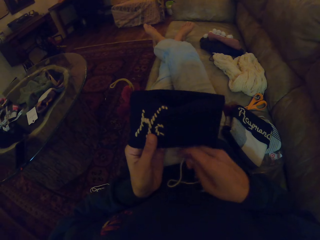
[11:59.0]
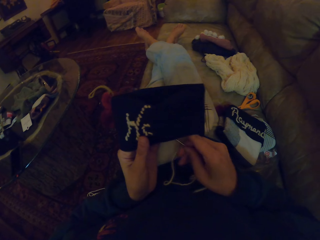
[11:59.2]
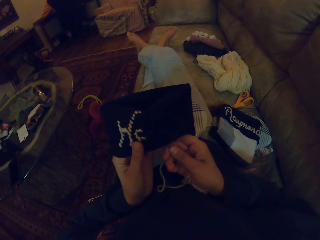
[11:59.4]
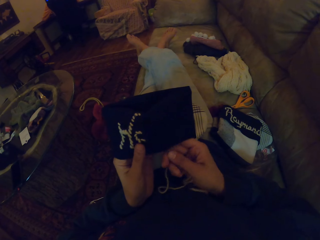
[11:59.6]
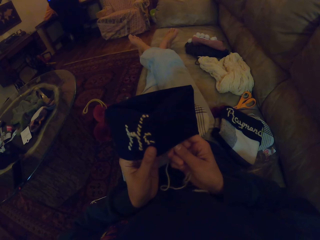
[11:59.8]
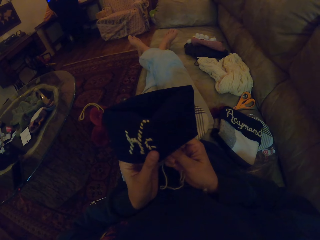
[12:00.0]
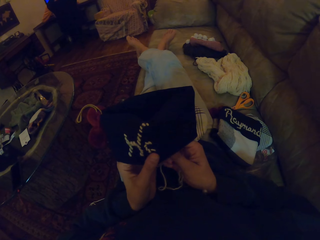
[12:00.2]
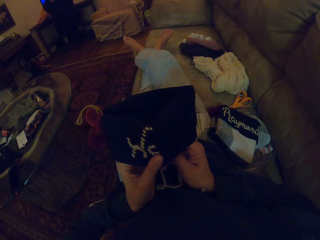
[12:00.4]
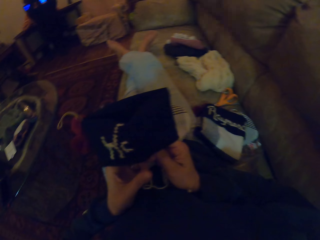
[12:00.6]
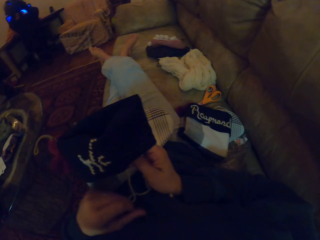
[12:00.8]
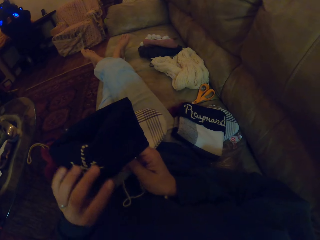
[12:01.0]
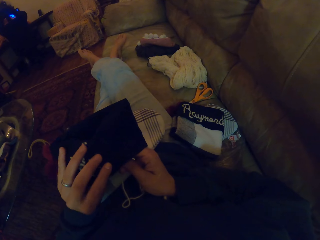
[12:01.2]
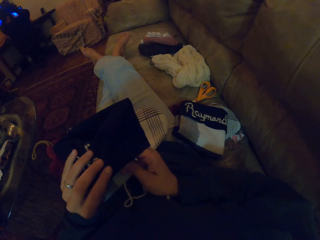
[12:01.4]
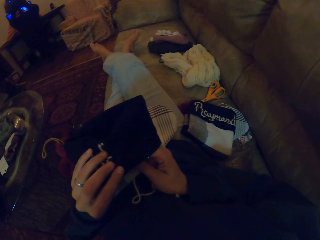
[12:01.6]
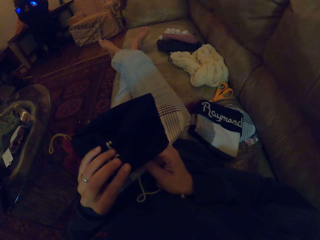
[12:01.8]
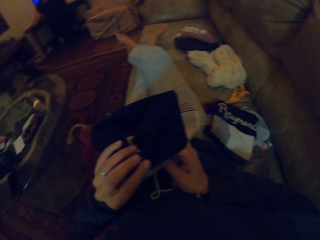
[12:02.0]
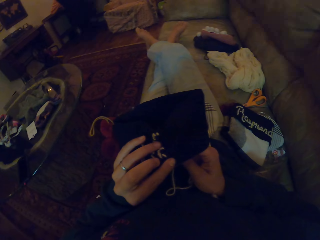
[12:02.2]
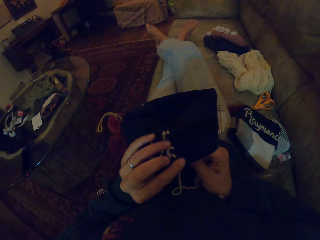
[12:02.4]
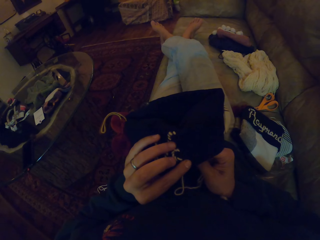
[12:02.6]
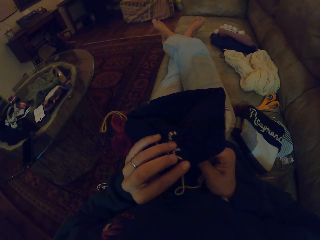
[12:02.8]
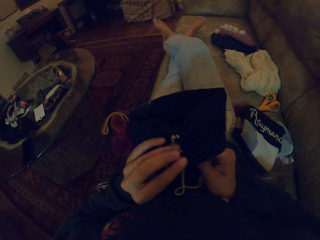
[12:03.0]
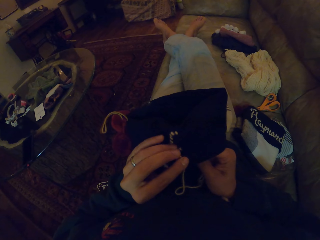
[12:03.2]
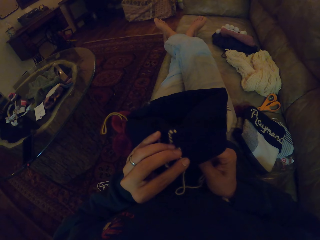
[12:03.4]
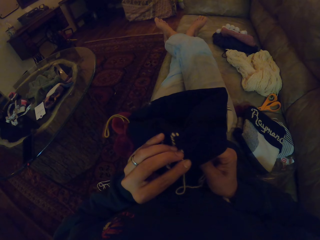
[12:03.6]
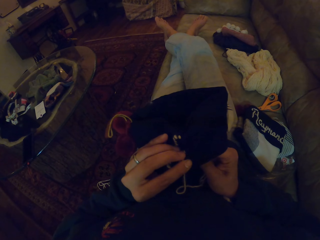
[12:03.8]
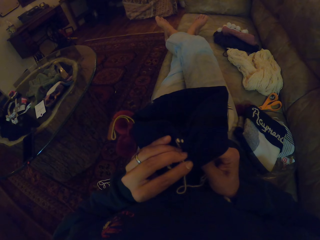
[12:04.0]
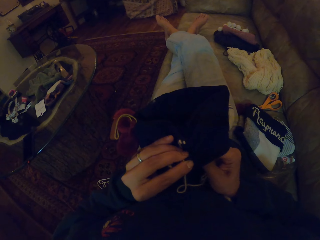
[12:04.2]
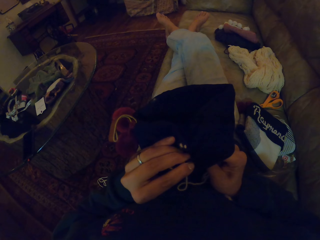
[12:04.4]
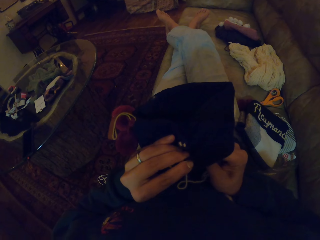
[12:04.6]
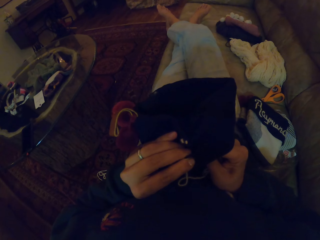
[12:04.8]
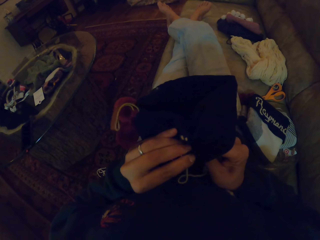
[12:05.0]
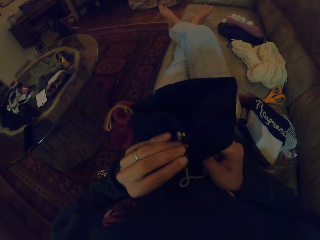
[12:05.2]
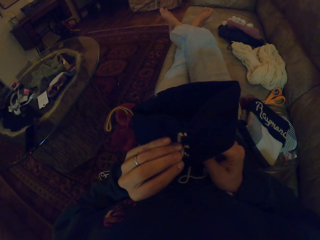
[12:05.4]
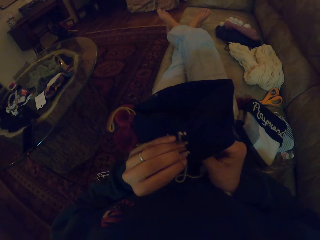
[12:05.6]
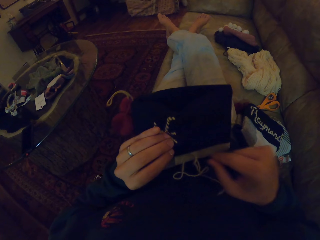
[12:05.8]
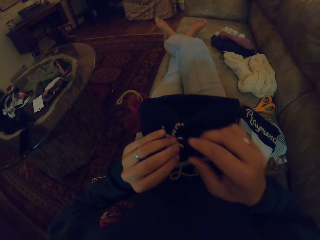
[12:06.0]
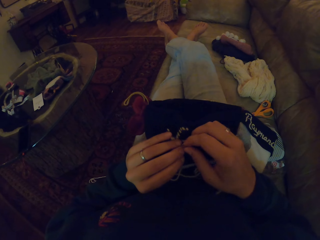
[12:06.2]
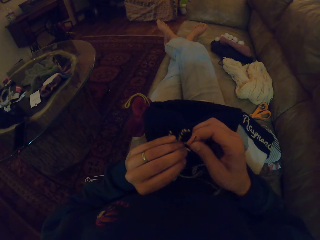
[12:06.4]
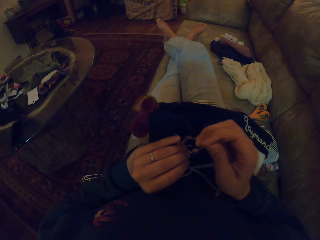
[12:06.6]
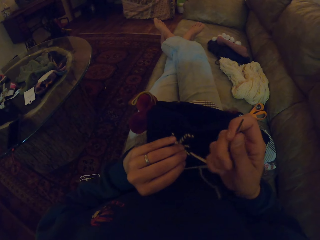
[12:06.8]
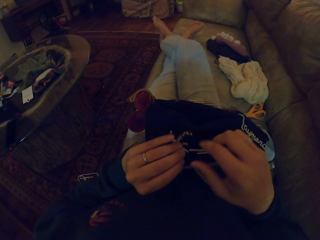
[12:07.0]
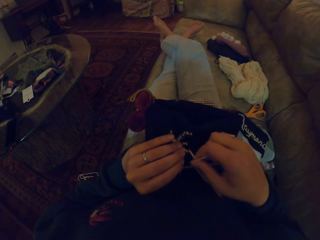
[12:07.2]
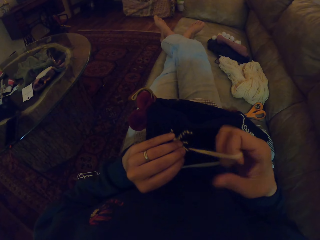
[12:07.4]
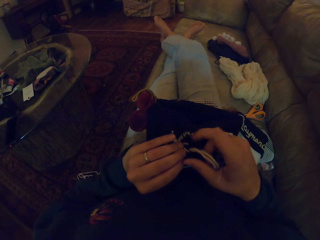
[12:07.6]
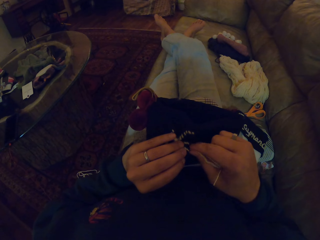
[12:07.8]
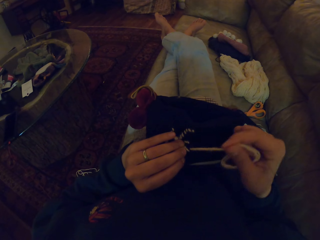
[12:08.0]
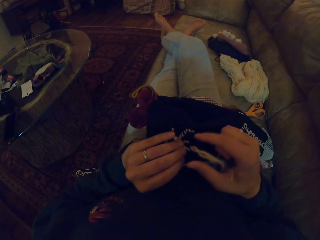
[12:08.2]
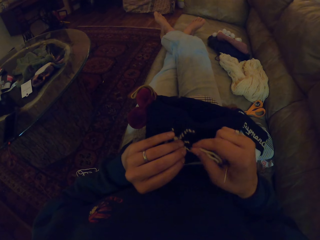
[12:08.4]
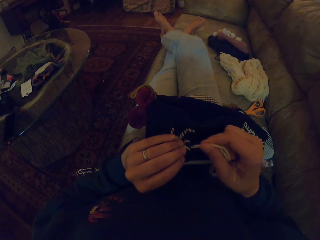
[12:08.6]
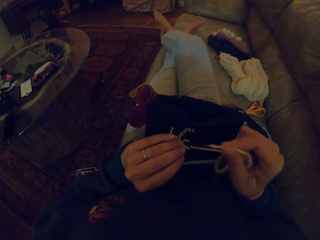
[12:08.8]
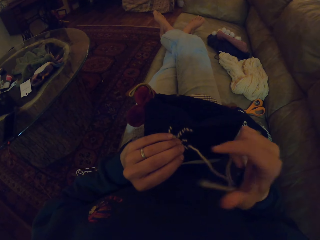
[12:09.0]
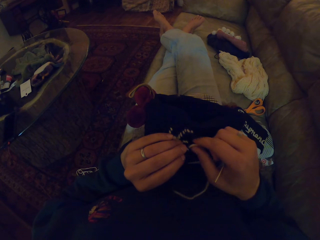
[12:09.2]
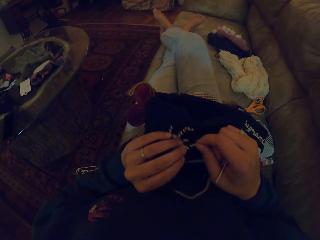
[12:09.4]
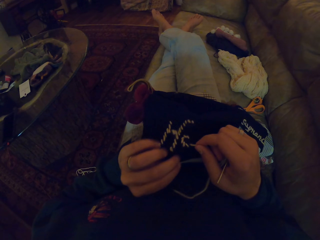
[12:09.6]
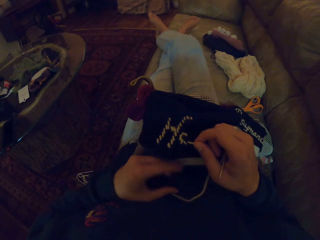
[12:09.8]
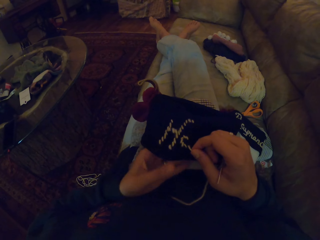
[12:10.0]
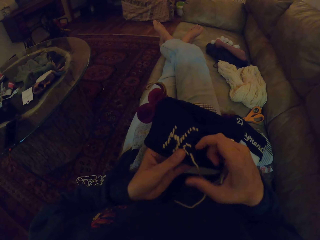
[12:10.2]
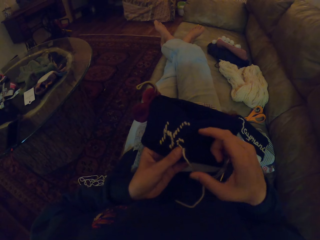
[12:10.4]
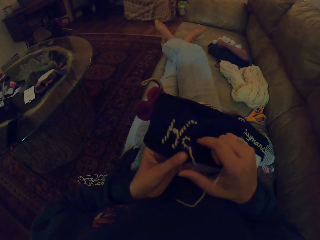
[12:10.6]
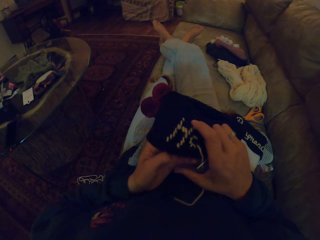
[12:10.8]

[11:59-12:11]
The camera wearer looks at the piece of cloth. They sew the crochet.

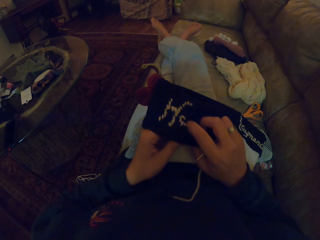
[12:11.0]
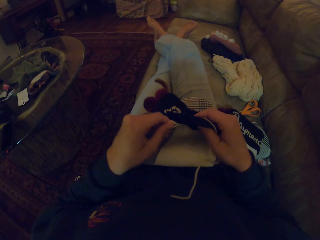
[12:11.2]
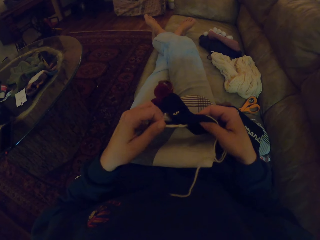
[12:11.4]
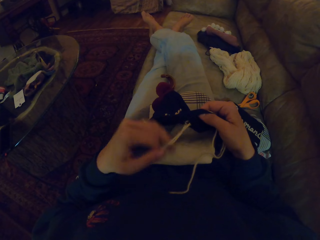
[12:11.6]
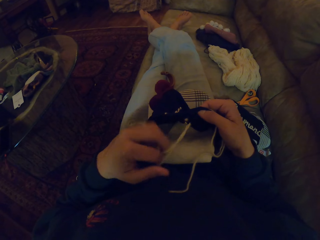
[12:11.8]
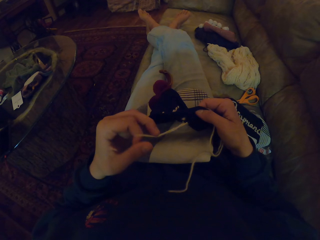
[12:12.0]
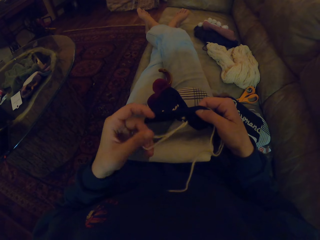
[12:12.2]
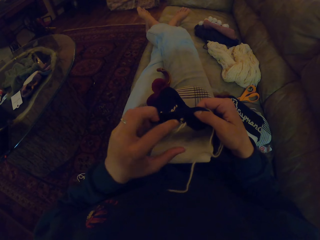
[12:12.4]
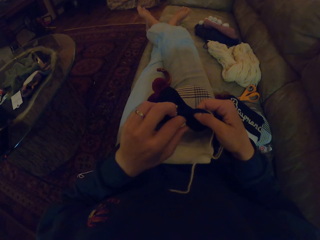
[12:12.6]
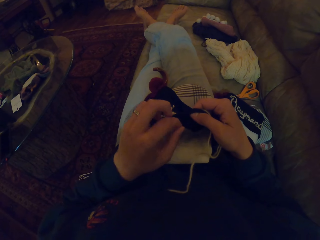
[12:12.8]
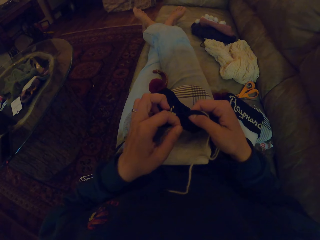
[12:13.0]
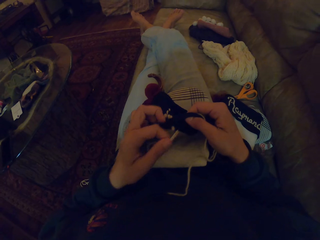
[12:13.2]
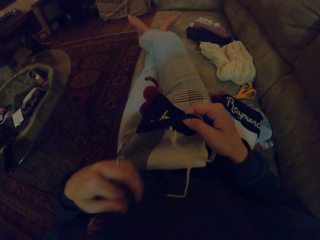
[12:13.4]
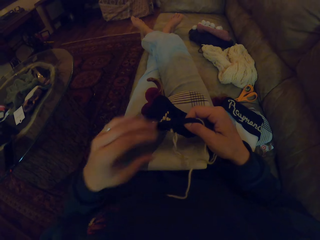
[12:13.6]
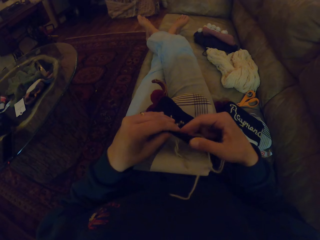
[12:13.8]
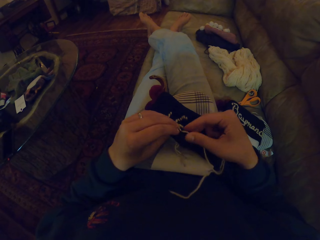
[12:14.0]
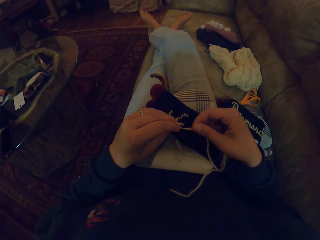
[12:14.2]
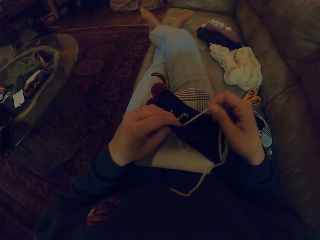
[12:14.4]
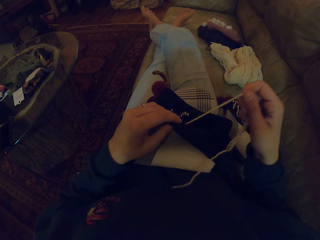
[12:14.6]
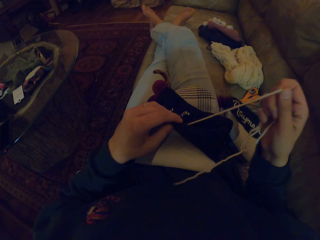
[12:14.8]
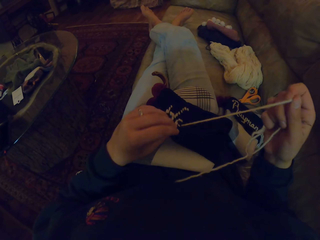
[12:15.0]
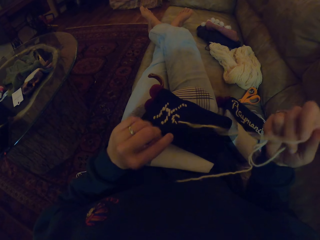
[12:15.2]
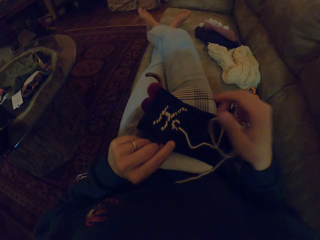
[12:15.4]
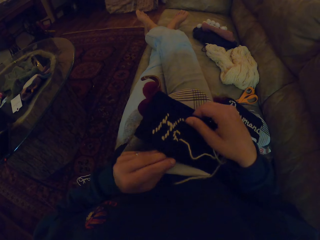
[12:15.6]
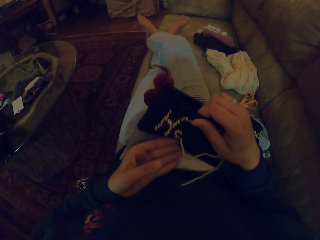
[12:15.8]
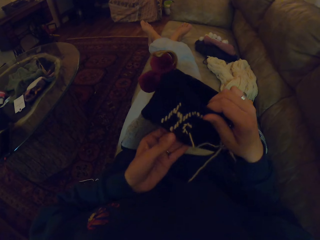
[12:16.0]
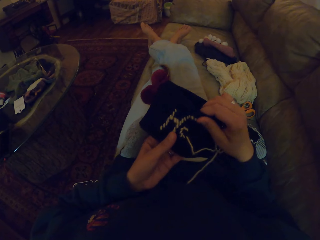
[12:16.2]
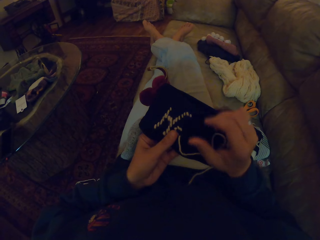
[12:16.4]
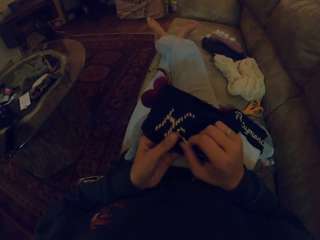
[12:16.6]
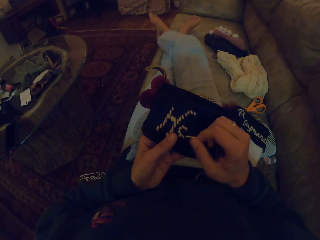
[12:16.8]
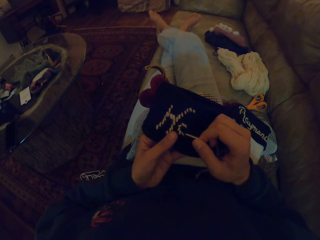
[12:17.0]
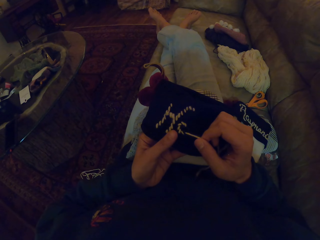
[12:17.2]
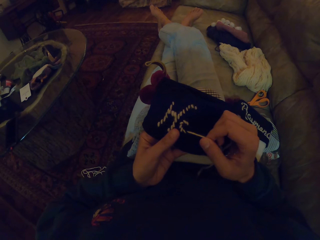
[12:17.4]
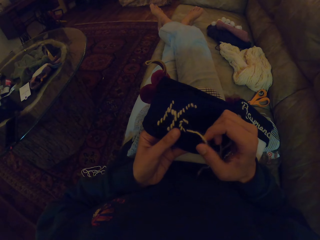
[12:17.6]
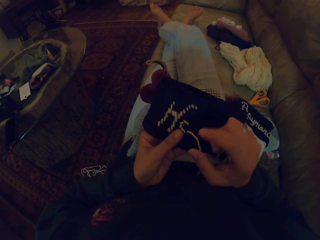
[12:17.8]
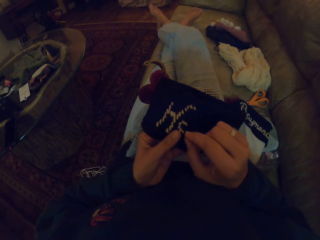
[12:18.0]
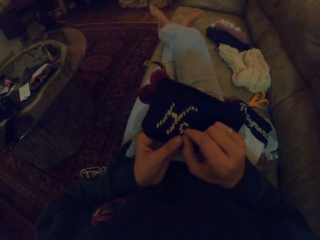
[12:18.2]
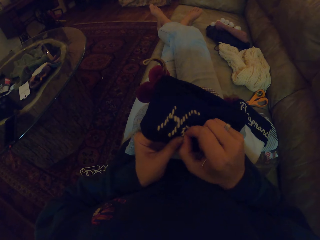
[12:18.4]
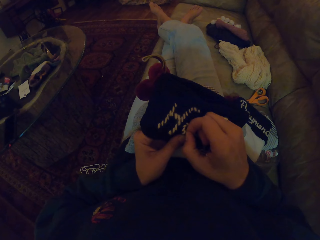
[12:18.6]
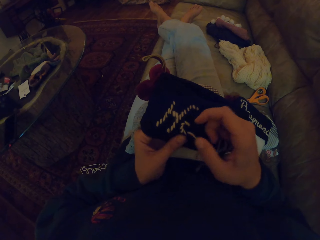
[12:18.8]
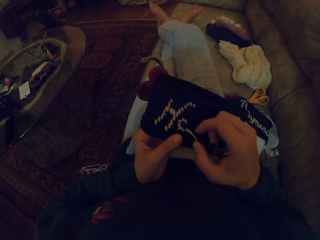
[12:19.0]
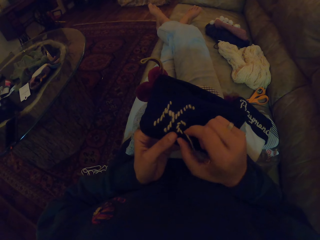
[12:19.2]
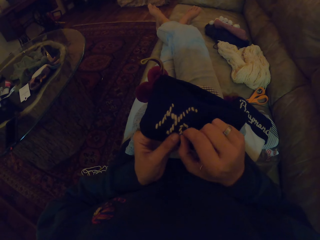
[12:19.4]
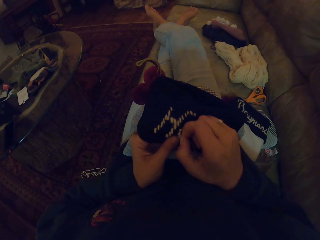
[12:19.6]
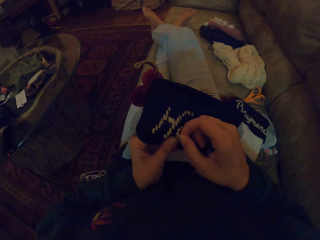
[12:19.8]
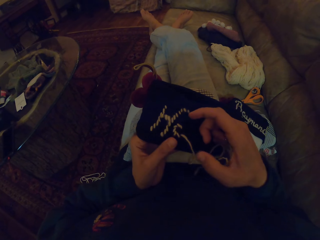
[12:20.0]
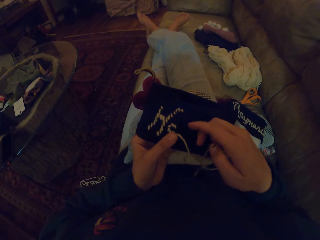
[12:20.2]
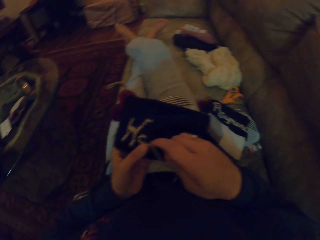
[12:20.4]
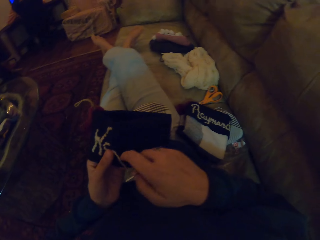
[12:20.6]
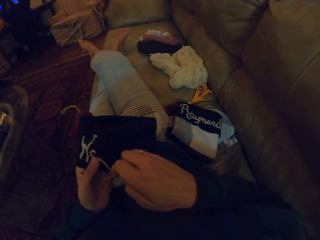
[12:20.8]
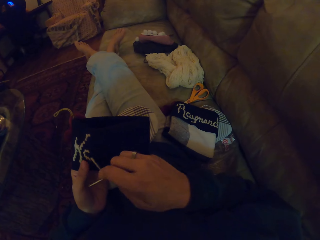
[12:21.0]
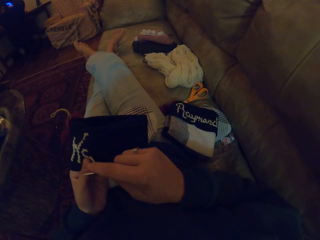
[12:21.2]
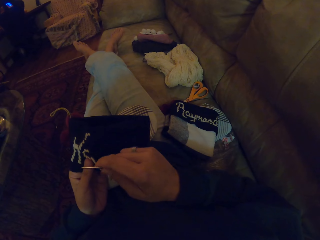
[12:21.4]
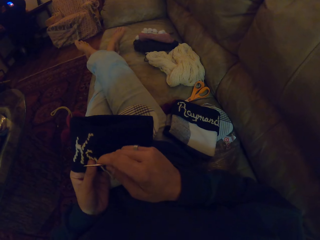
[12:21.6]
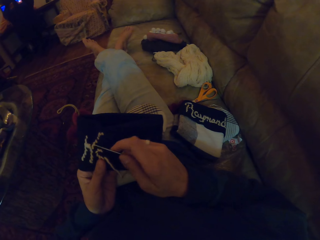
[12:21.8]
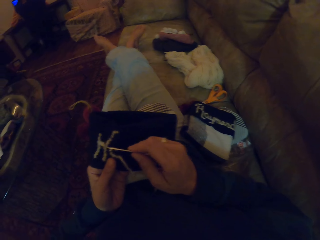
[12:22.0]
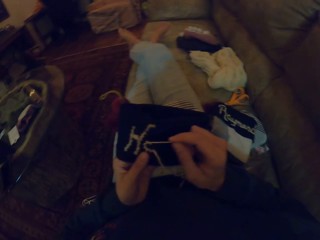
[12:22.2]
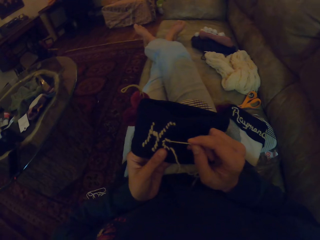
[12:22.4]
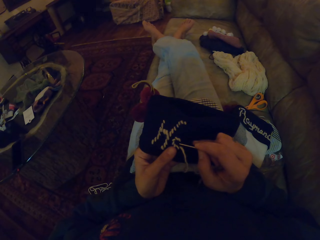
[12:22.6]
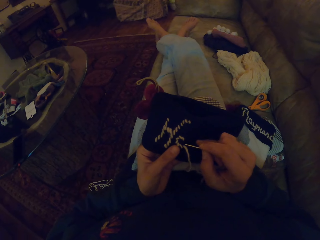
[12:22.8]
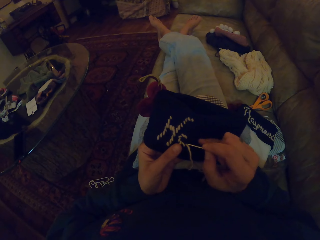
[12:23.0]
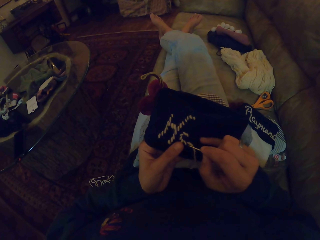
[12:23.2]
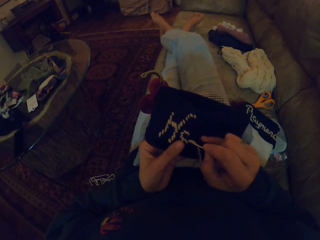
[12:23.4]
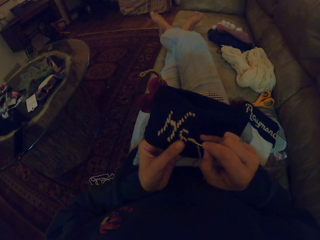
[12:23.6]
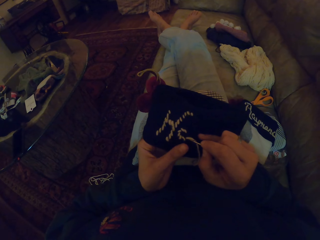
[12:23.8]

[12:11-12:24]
The camera wearer looks at the piece of cloth.
